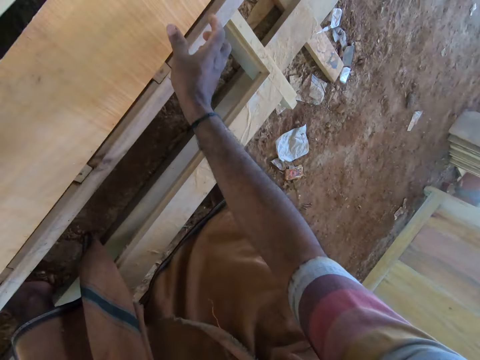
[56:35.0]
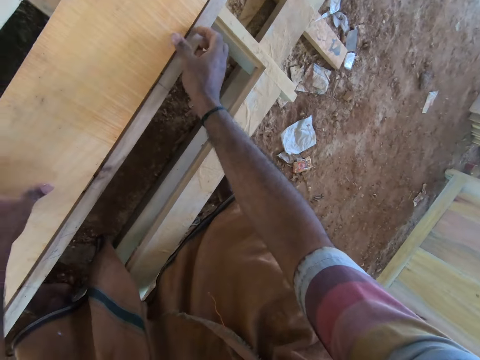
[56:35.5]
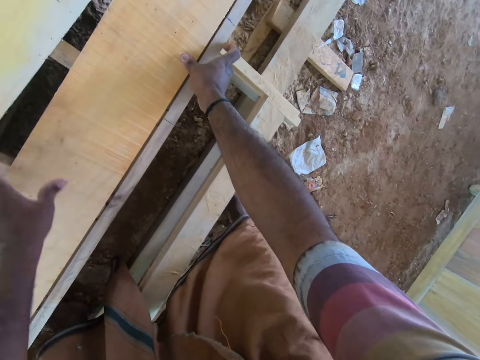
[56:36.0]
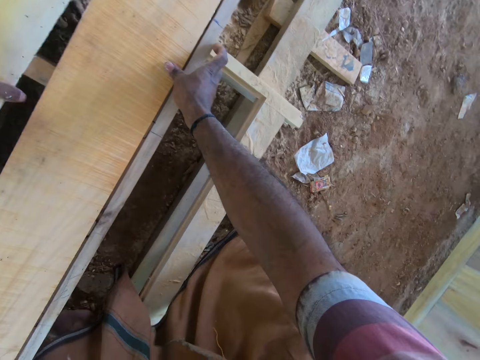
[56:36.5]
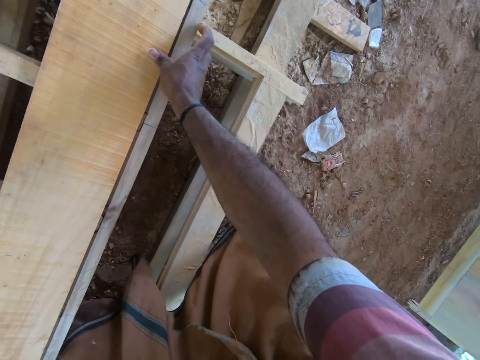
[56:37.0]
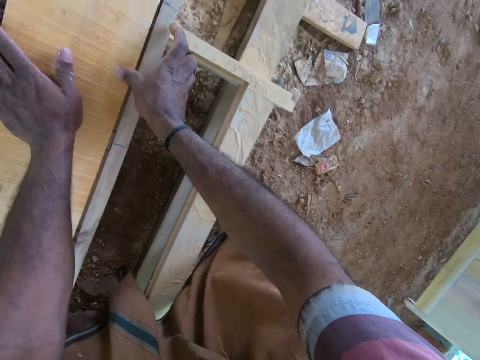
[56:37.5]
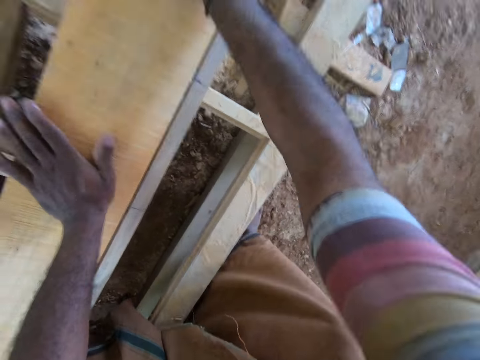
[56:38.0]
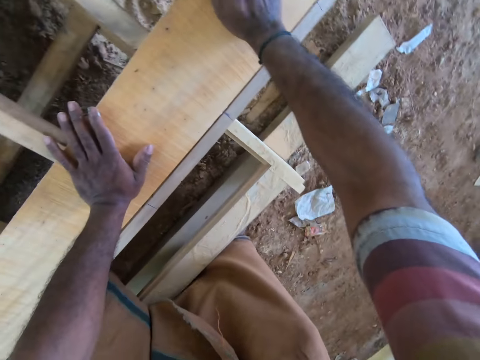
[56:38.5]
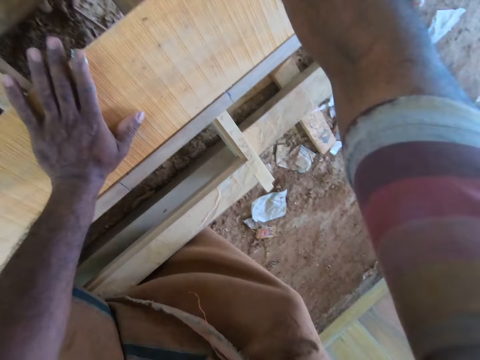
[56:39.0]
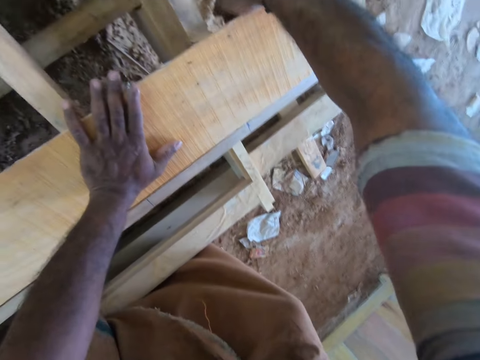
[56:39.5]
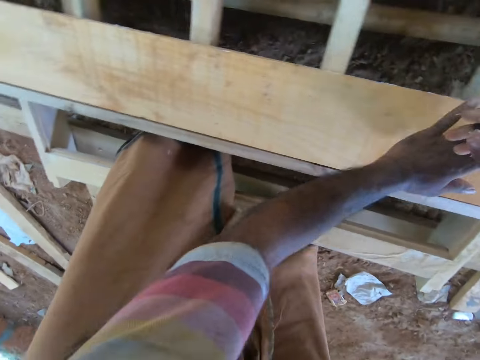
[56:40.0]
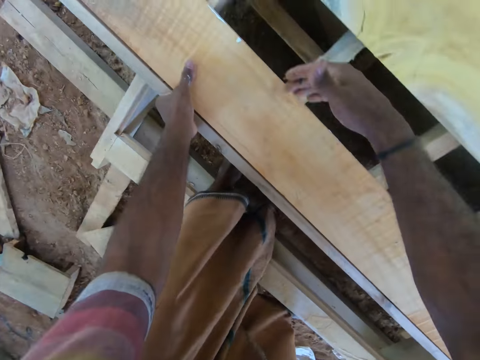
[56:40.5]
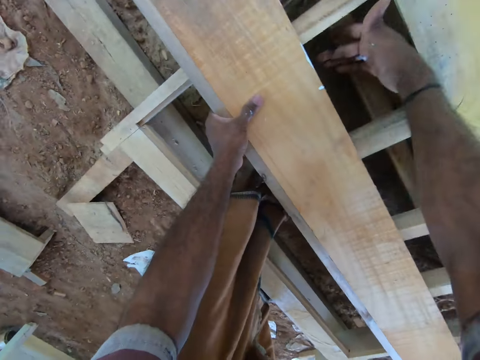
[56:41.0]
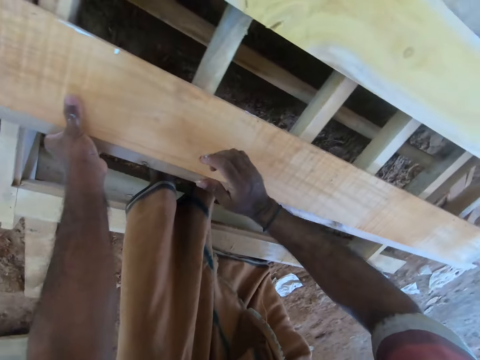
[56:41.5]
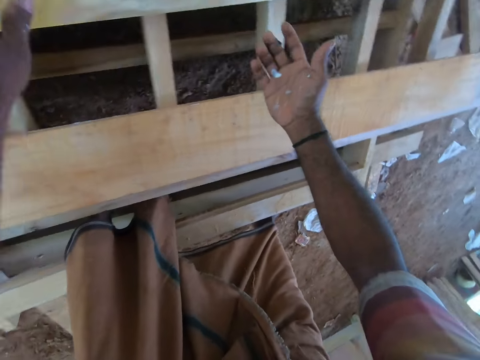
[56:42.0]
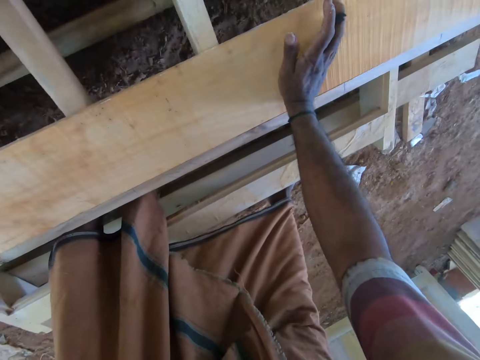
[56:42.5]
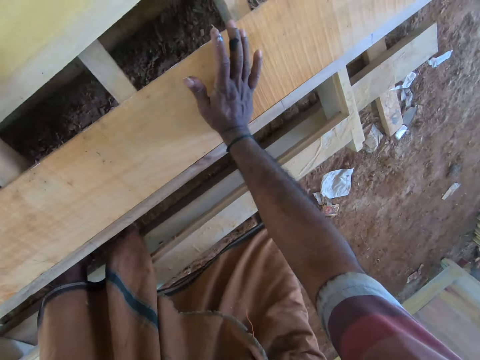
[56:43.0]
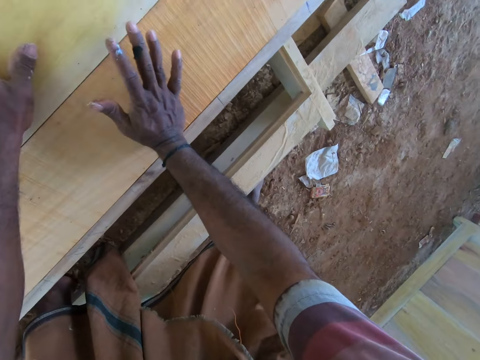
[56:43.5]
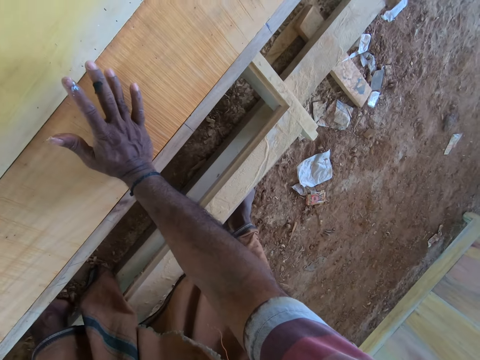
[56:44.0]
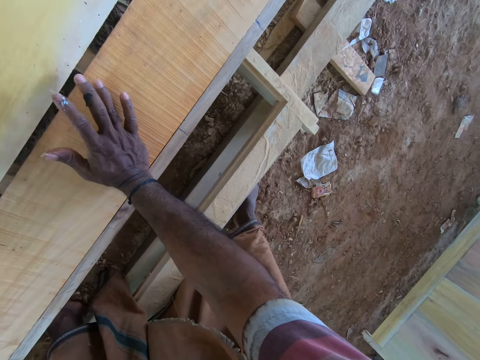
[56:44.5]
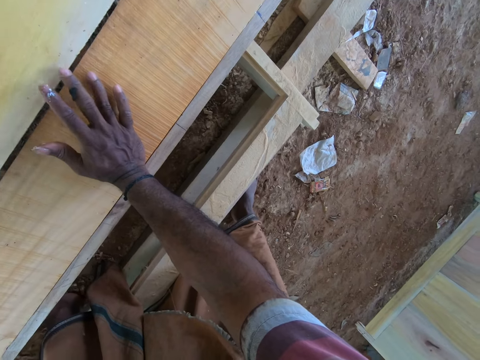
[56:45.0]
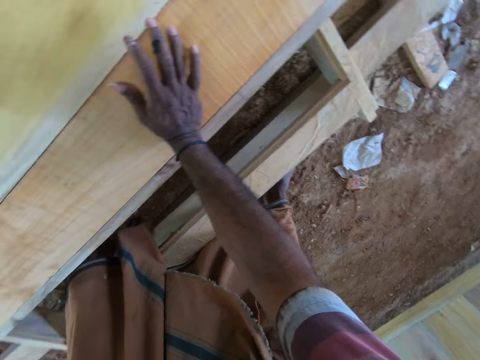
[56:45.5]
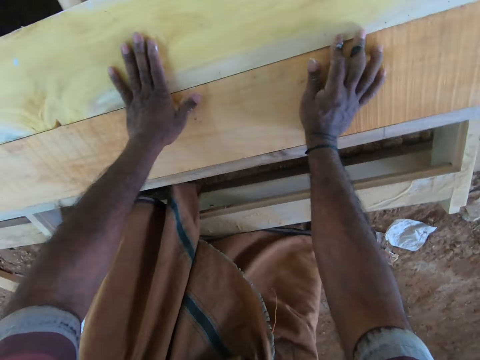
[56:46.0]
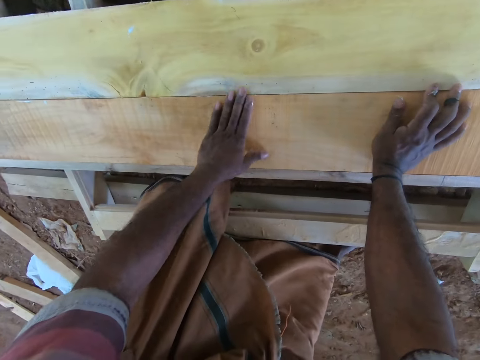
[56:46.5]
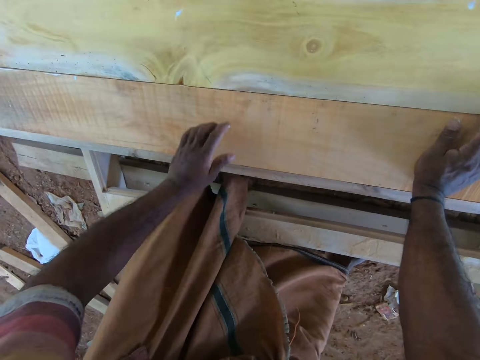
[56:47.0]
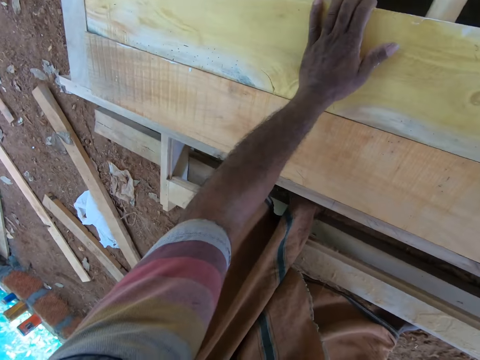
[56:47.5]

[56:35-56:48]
The camera wearer adjusts the wood. He moves the plank on the wooden platform with his left hand. He sticks the wood together.

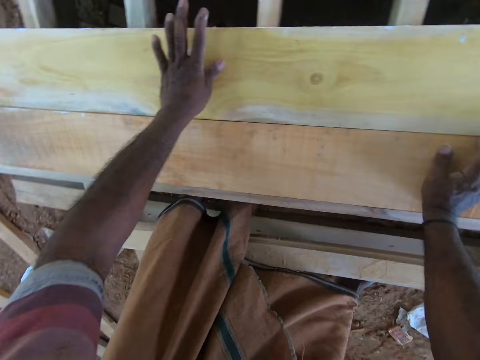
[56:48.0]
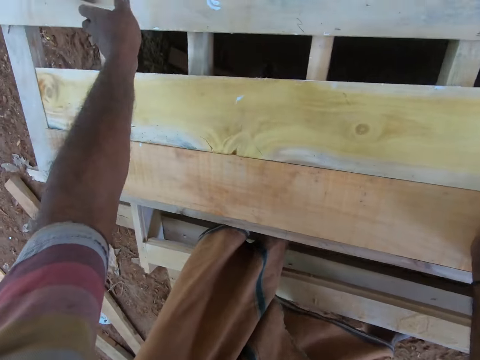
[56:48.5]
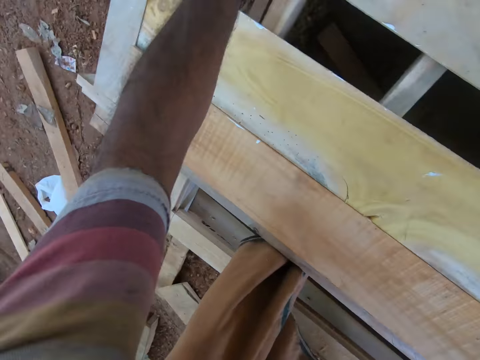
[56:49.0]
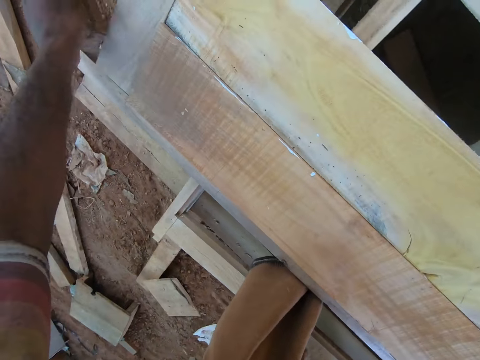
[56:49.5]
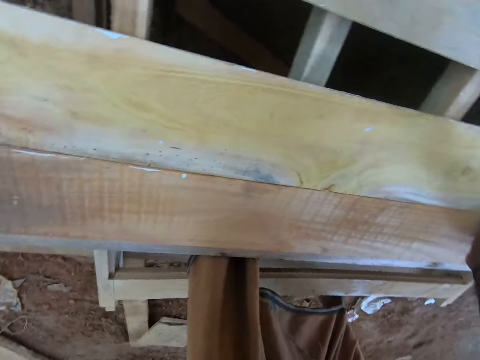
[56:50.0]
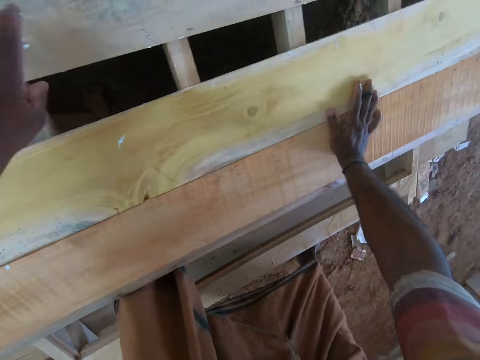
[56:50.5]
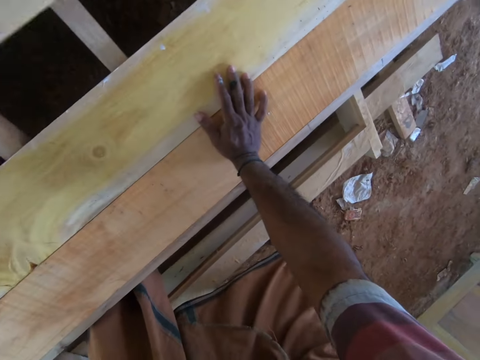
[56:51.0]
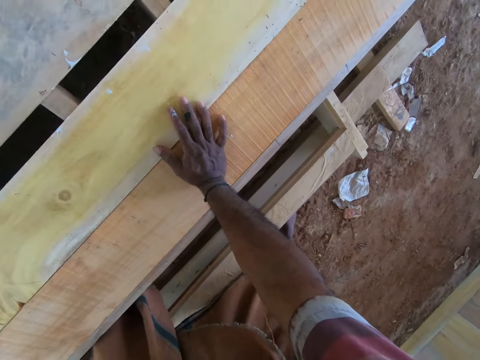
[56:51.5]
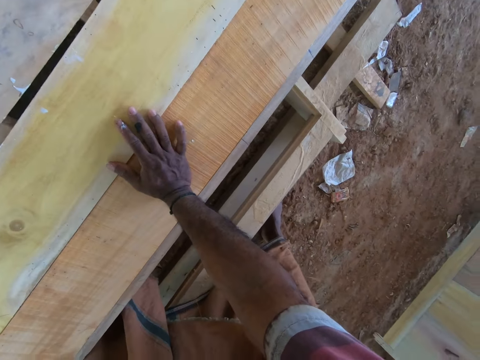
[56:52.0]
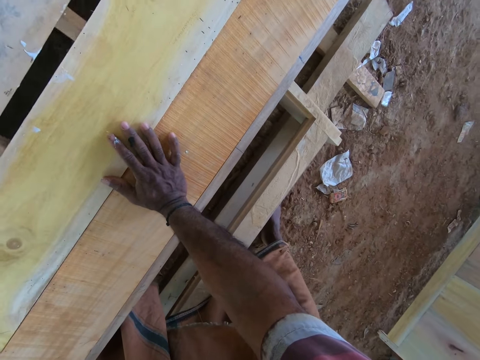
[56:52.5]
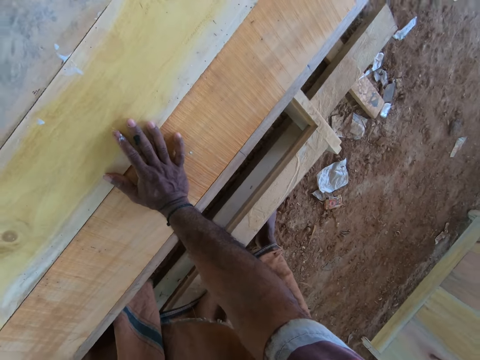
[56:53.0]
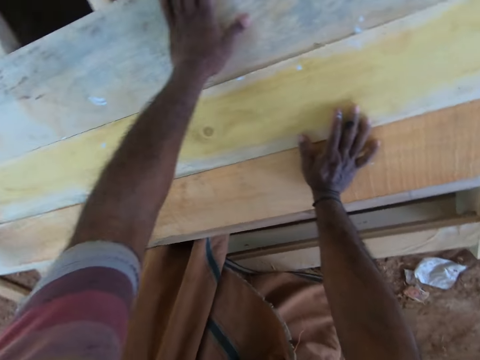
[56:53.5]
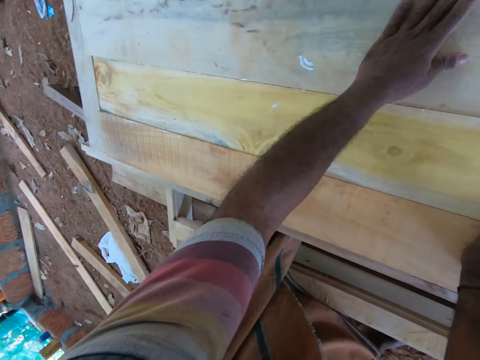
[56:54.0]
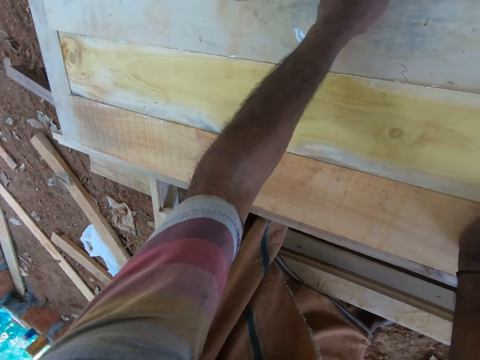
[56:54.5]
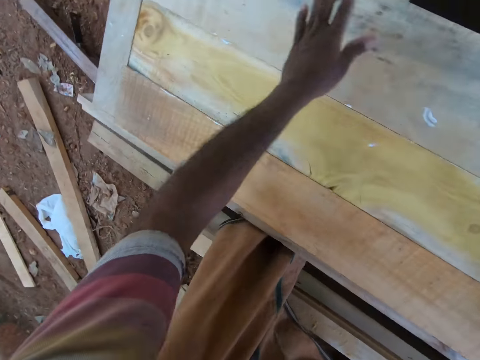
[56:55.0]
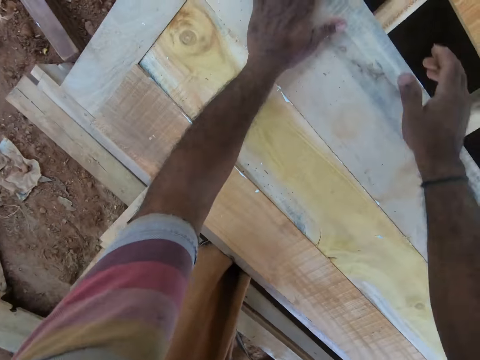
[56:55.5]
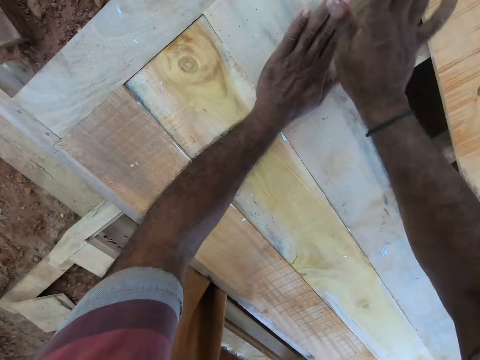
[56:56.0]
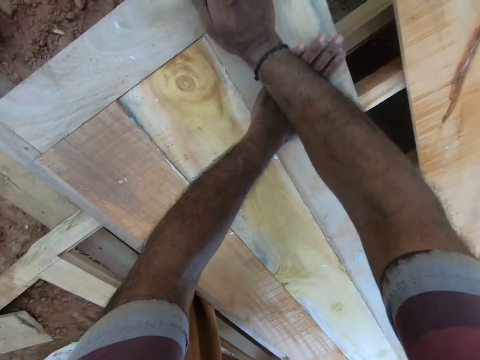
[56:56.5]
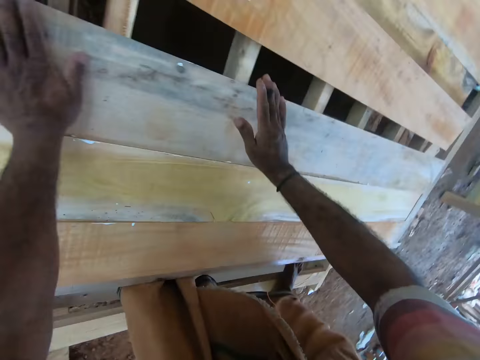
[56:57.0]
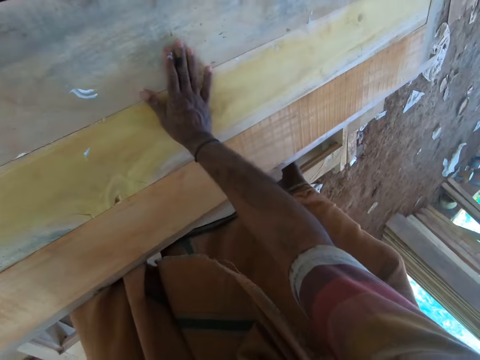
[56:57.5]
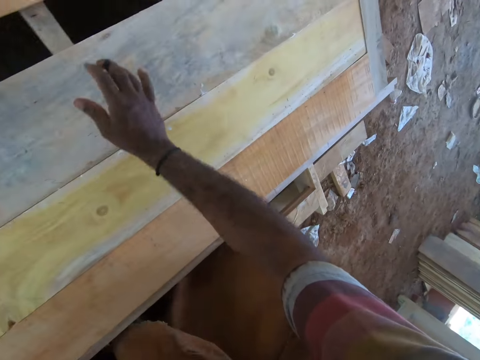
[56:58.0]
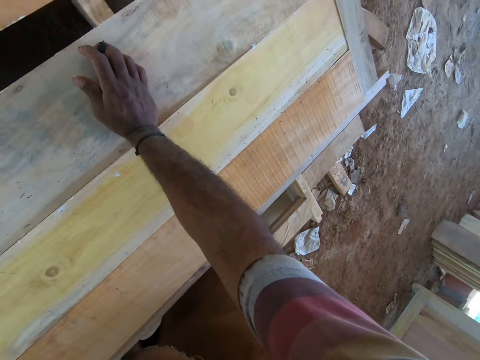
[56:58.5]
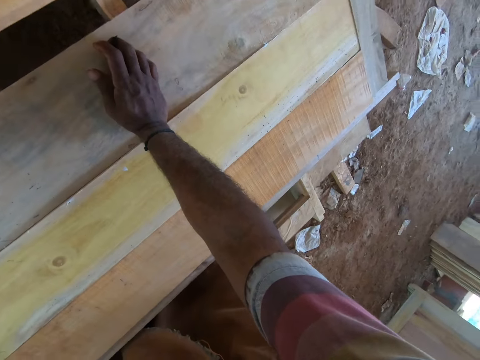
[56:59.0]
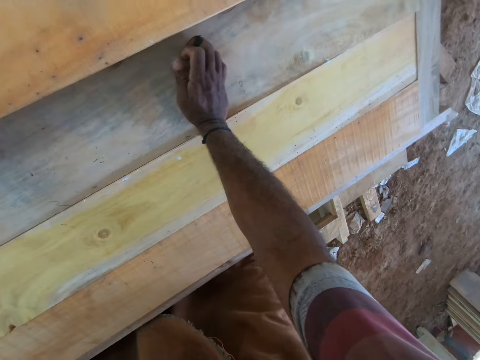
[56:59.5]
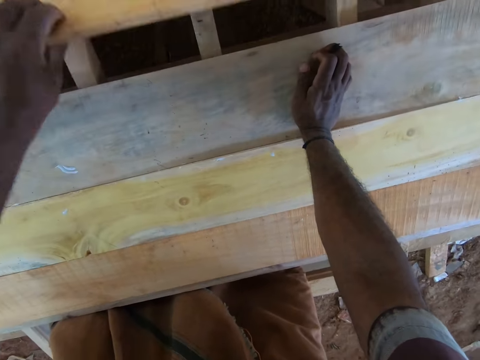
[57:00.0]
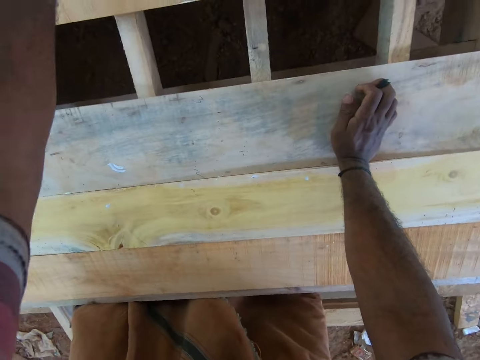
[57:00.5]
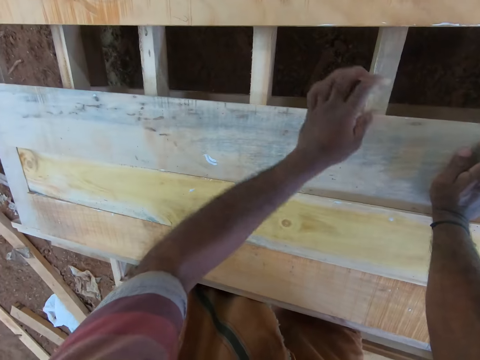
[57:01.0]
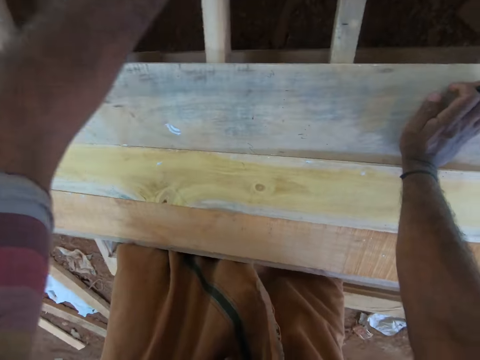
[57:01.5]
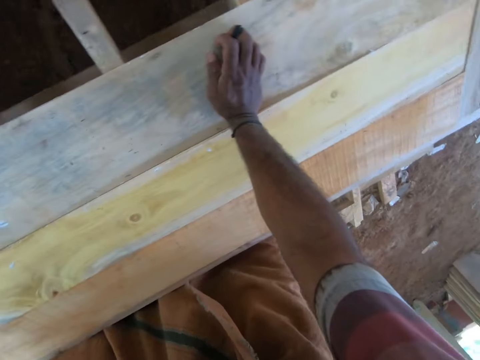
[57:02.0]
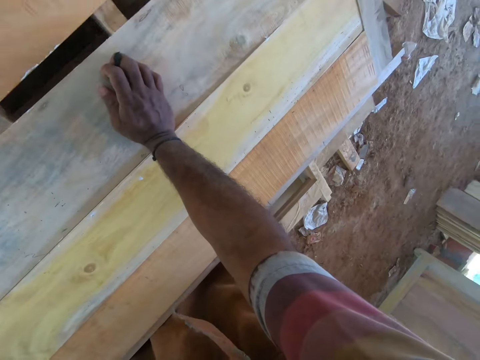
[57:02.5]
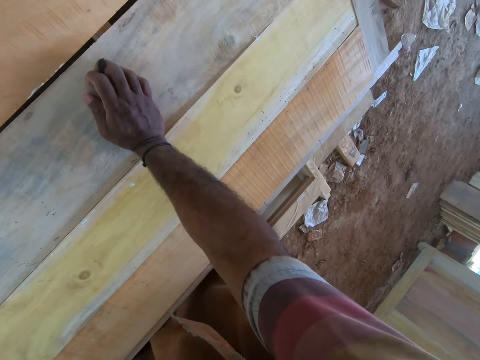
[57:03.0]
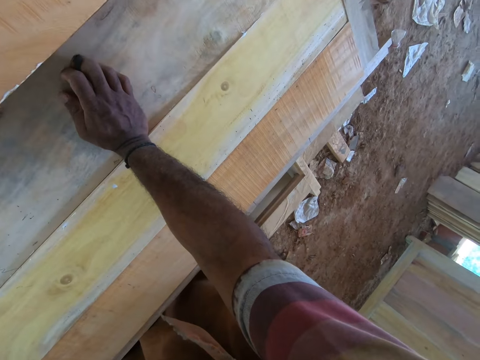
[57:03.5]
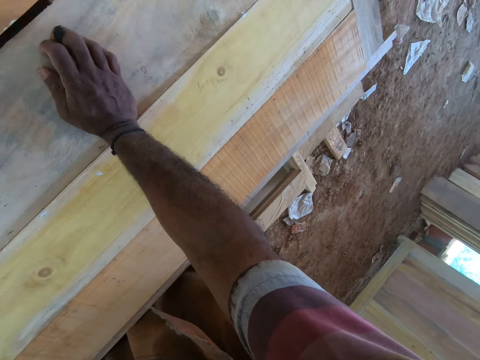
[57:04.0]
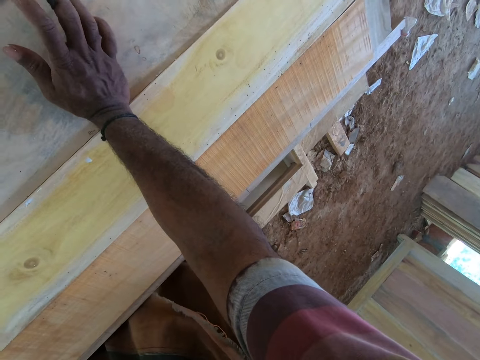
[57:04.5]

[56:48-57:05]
The camera wearer holds the wood with his left hand. He moves the plank on the wooden platform with his left hand. He sticks the wood together. He hits the plank on the wooden platform with his right hand. He moves the plank on the wooden platform with his left hand. He sticks the wood together again.
